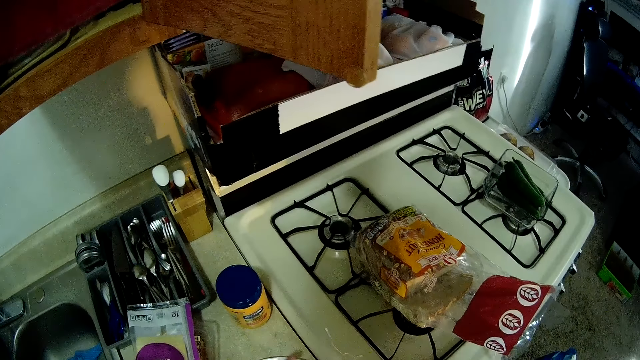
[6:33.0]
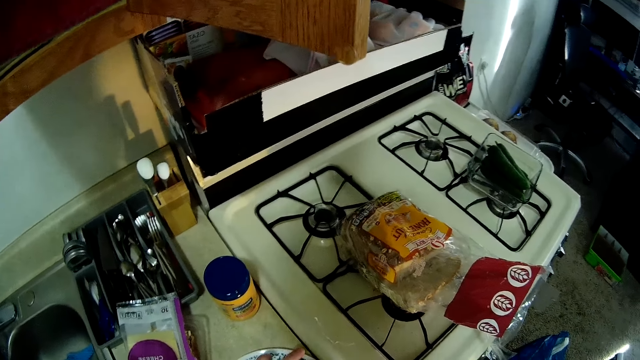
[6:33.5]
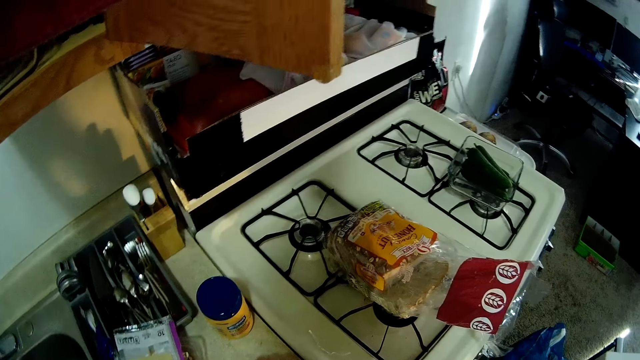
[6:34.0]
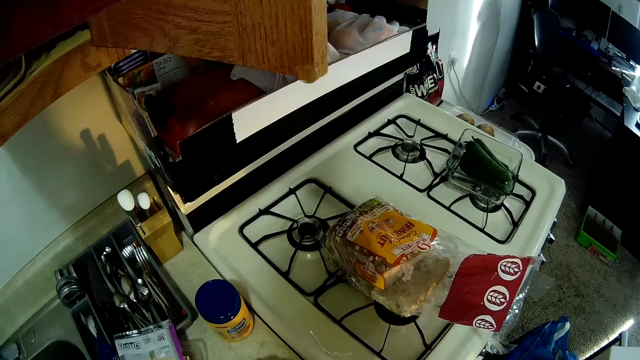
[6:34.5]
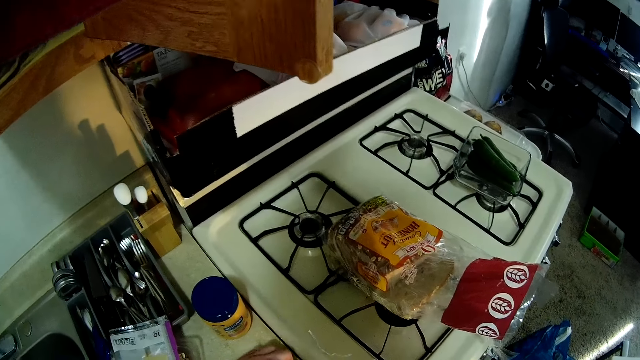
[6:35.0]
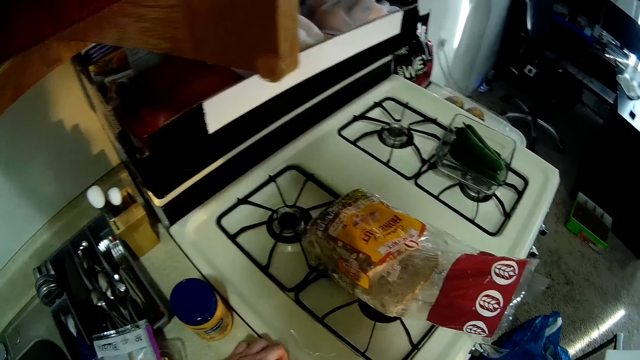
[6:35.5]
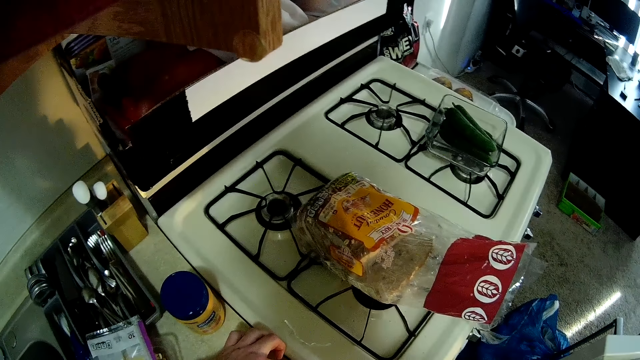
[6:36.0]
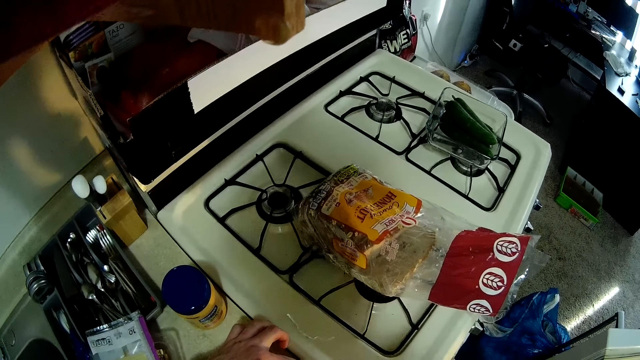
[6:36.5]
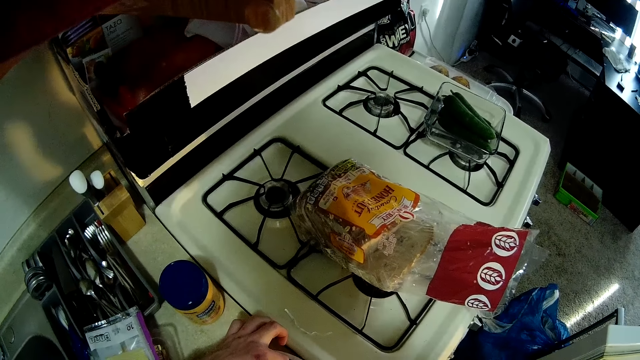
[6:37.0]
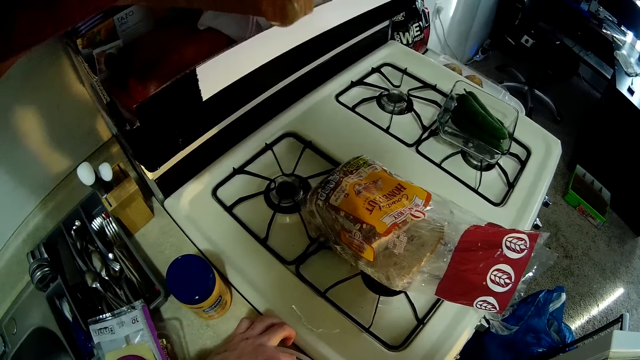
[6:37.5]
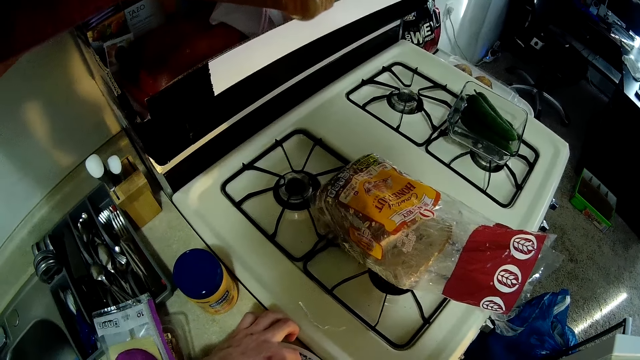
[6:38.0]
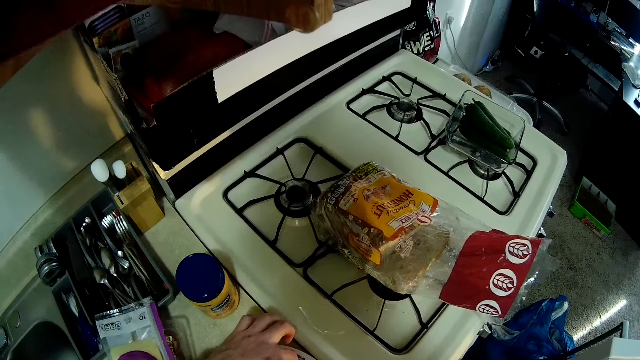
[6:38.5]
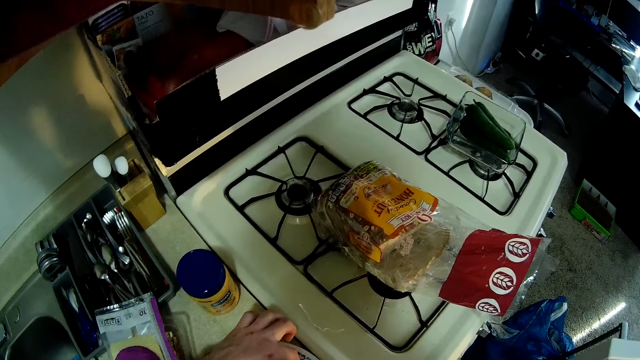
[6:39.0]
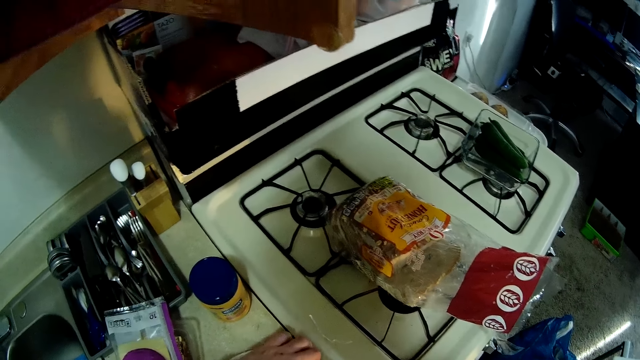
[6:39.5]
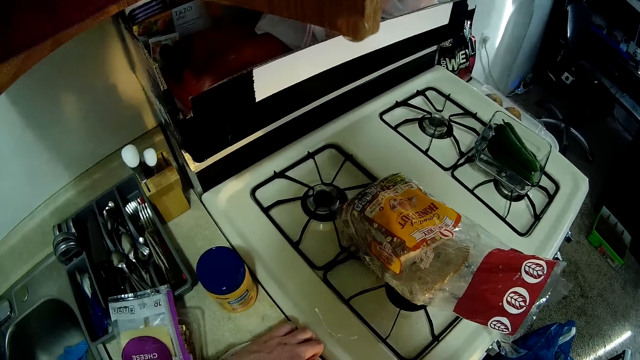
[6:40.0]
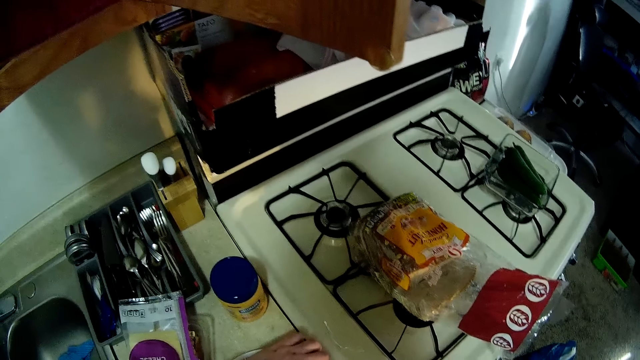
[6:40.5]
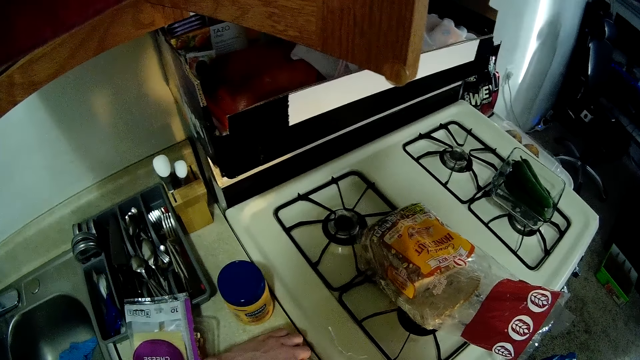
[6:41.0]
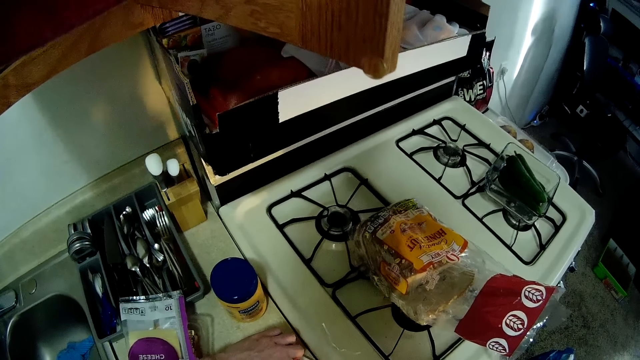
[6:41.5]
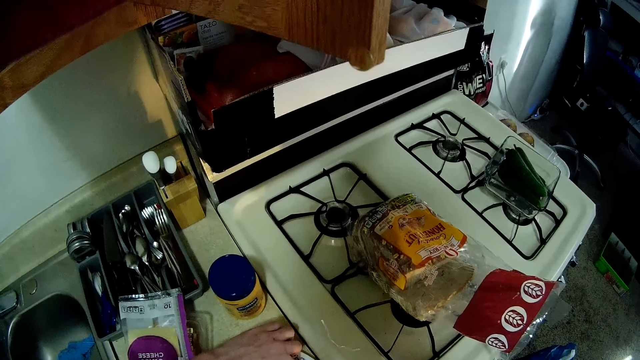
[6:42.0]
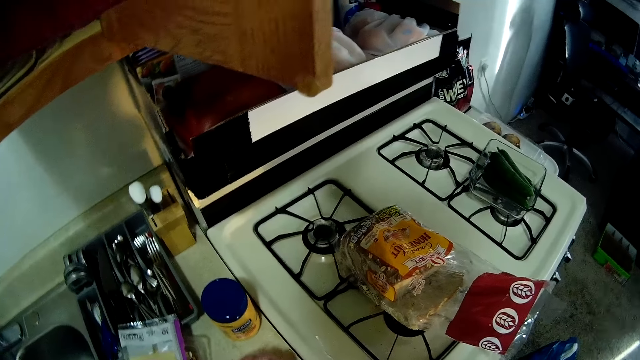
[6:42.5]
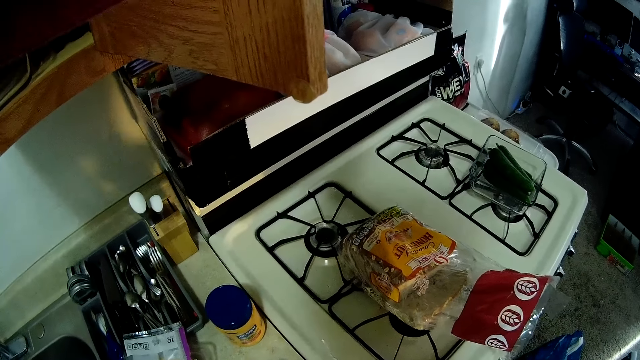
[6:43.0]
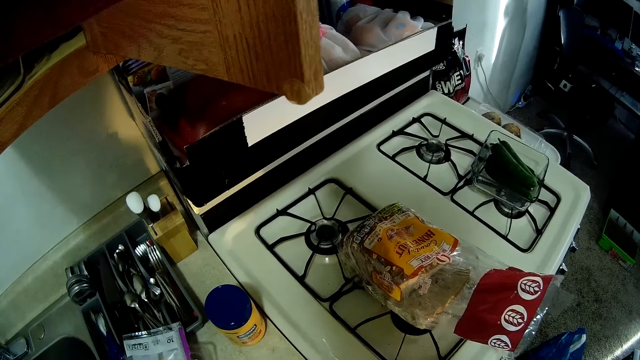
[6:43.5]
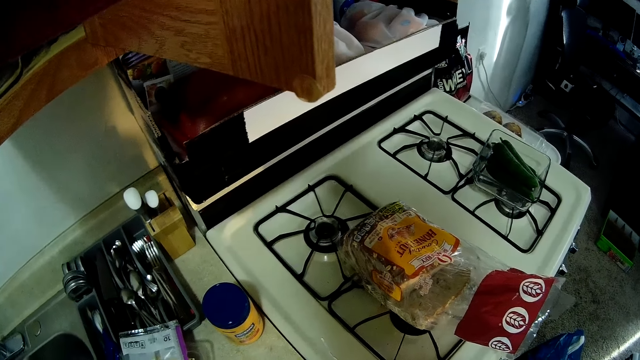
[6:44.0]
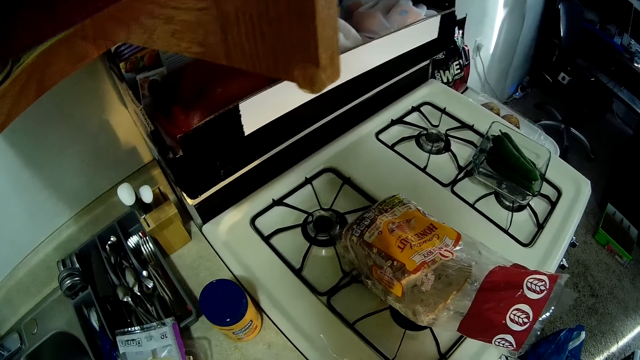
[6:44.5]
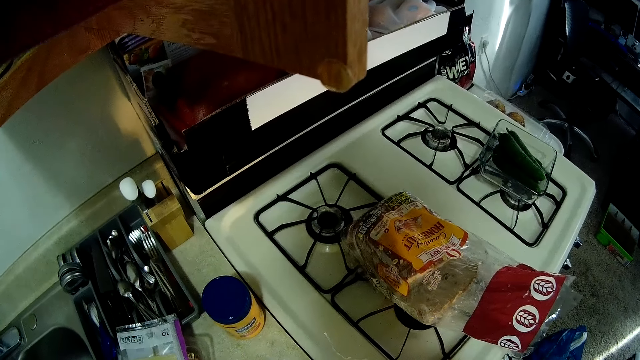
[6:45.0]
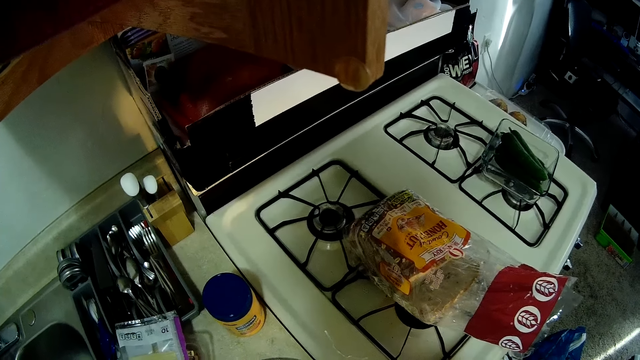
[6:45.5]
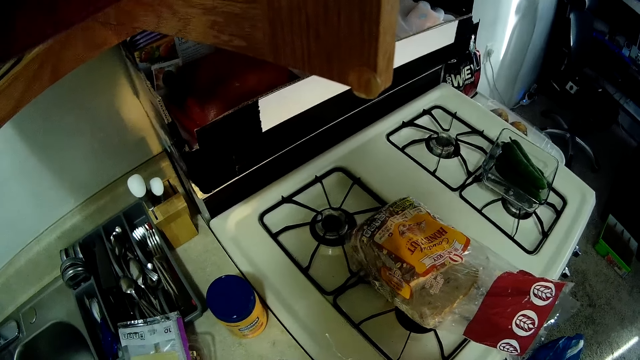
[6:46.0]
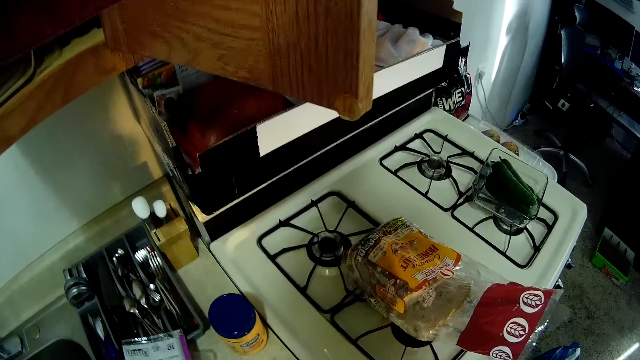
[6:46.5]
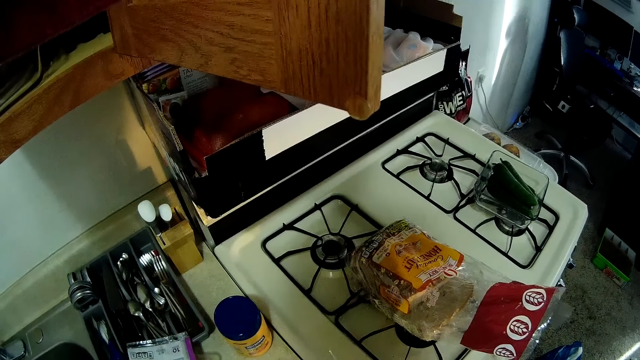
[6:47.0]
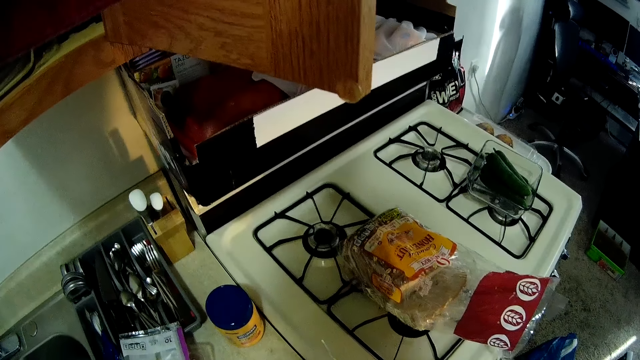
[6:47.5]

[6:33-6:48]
The camera wearer holds the cucumber on the plate. They look around.

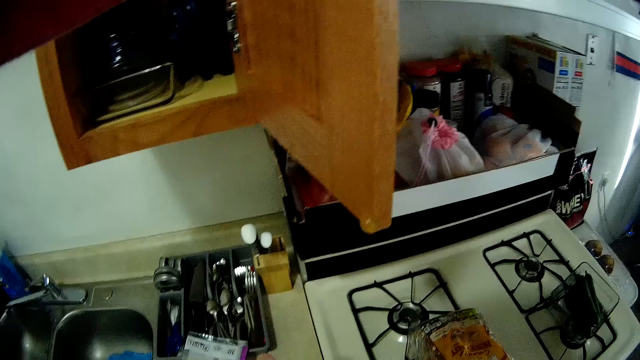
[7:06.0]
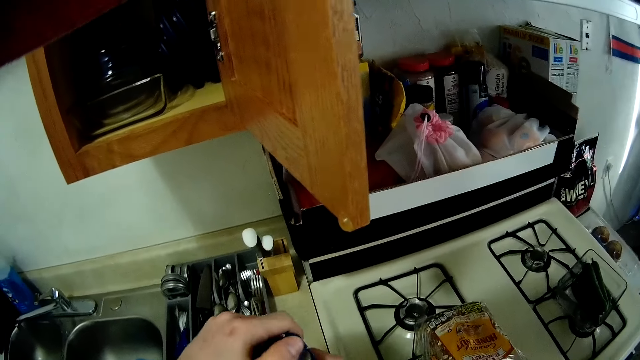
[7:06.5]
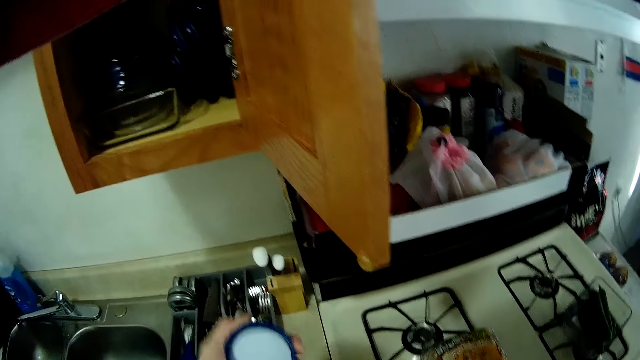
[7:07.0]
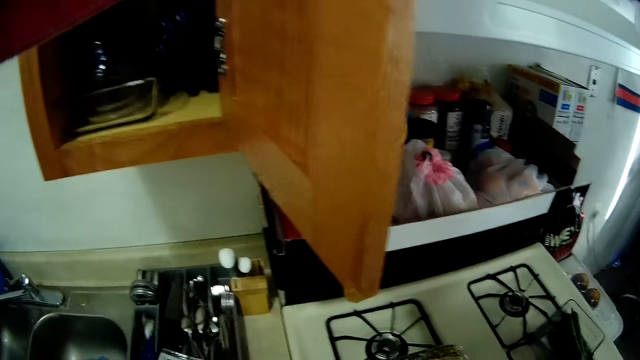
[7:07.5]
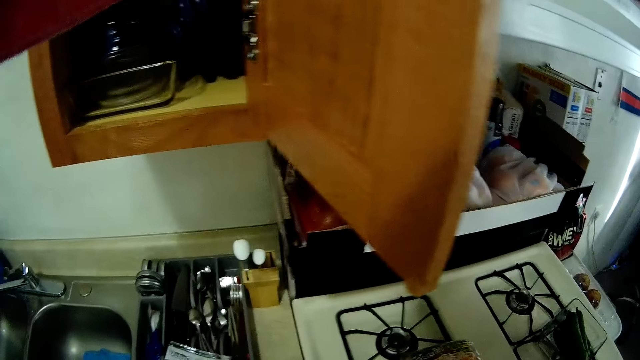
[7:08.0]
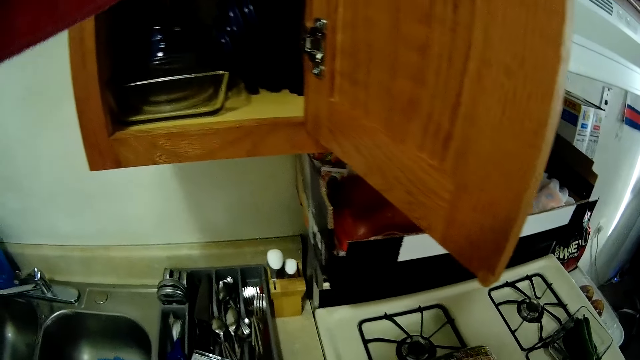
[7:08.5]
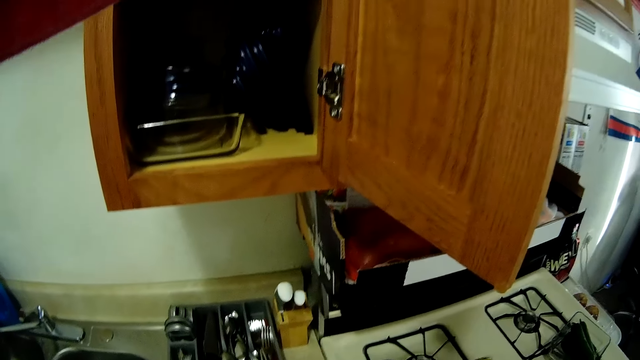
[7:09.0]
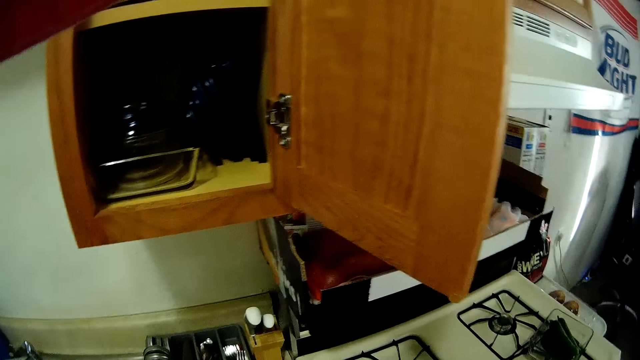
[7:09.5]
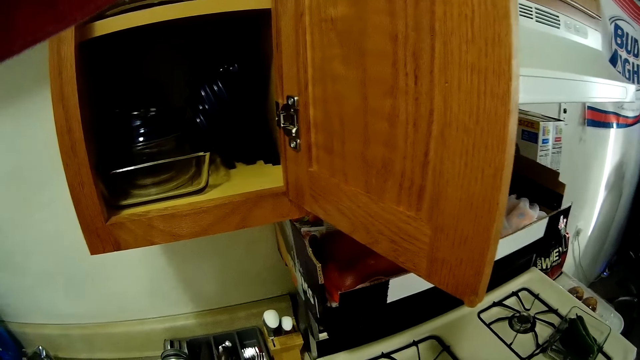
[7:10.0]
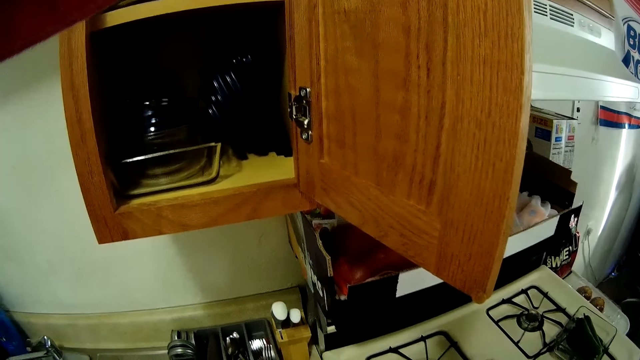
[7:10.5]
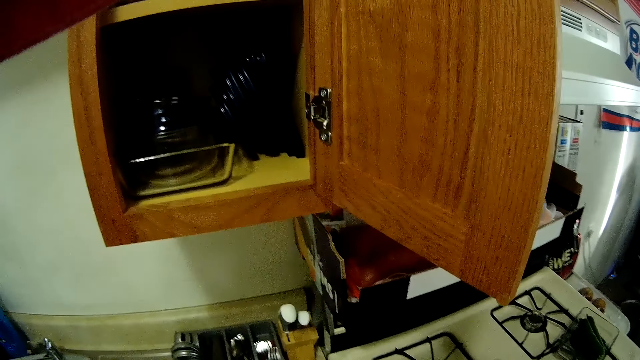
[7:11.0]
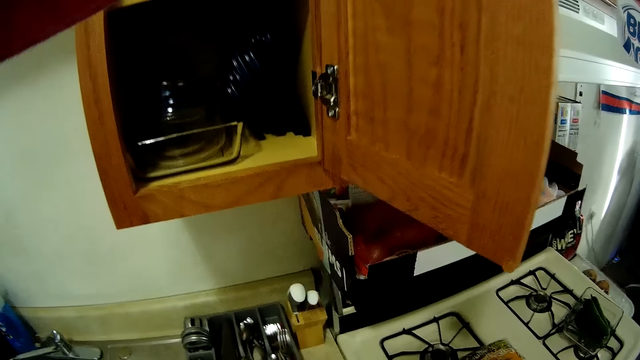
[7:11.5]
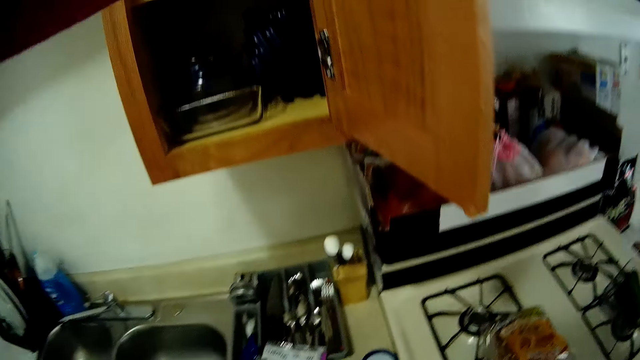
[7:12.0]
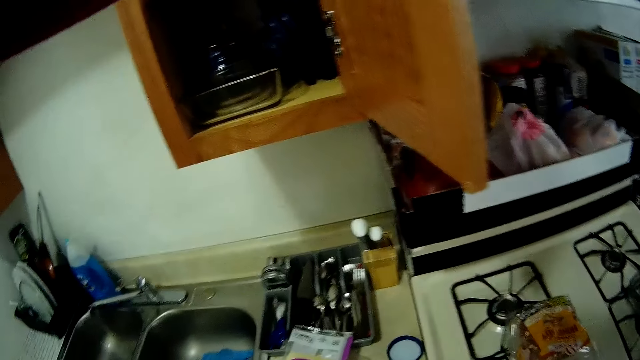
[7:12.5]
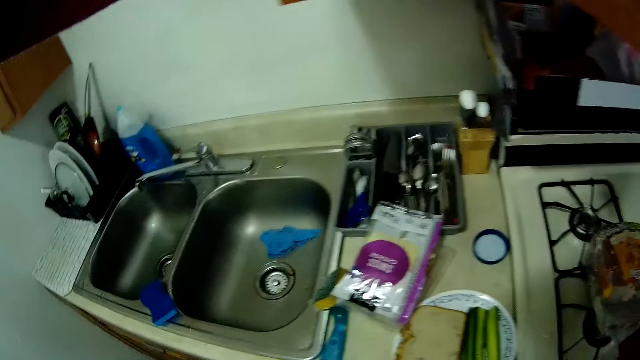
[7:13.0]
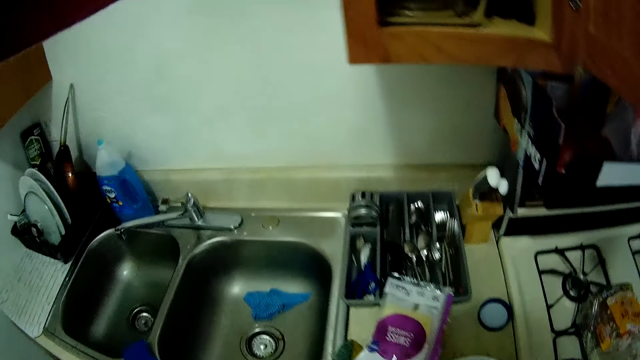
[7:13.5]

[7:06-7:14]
The camera wearer opens a sandwich spread container with his left hand. He looks around.
